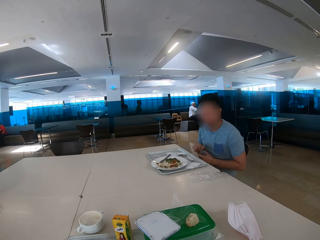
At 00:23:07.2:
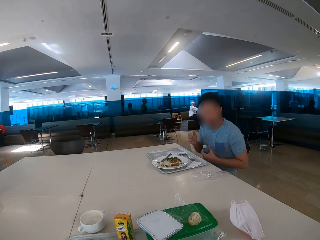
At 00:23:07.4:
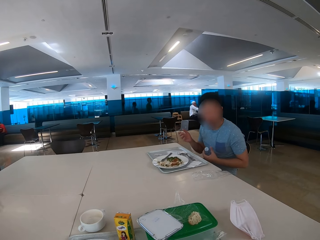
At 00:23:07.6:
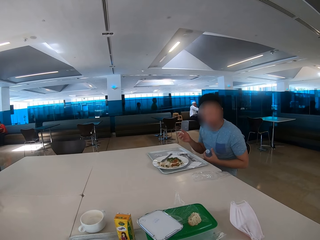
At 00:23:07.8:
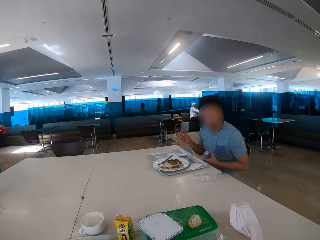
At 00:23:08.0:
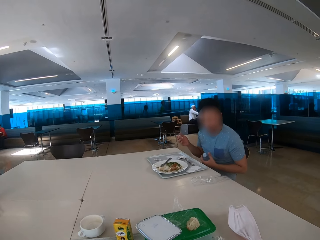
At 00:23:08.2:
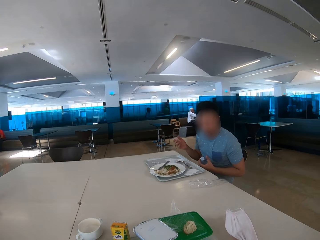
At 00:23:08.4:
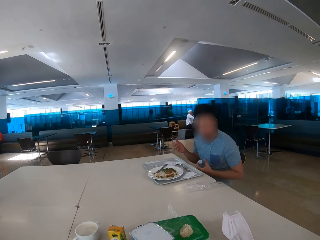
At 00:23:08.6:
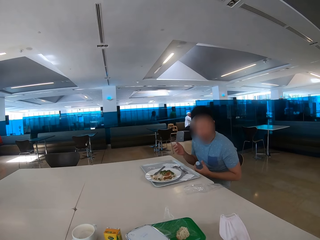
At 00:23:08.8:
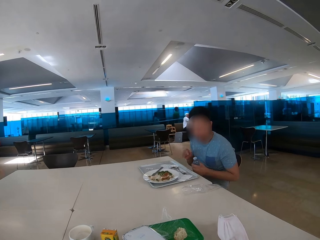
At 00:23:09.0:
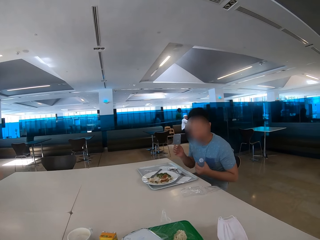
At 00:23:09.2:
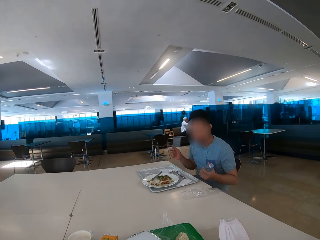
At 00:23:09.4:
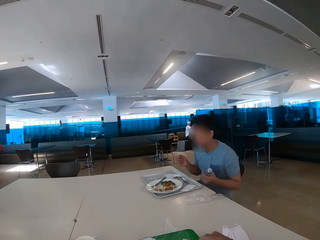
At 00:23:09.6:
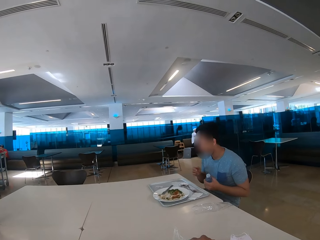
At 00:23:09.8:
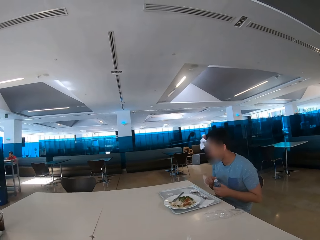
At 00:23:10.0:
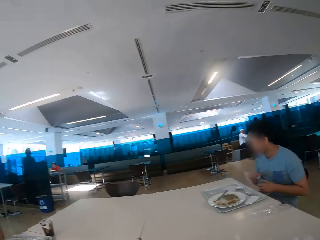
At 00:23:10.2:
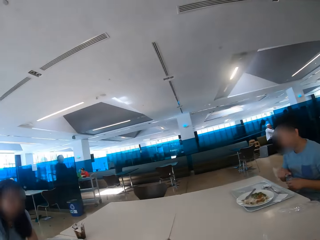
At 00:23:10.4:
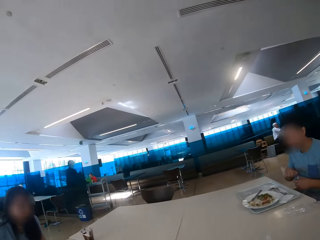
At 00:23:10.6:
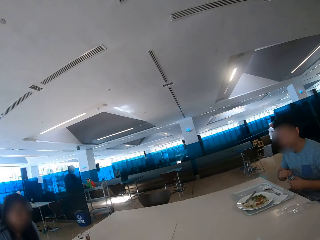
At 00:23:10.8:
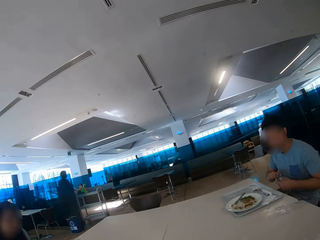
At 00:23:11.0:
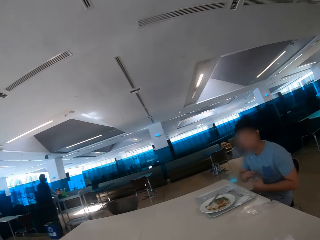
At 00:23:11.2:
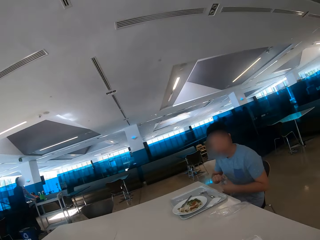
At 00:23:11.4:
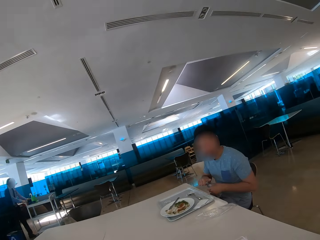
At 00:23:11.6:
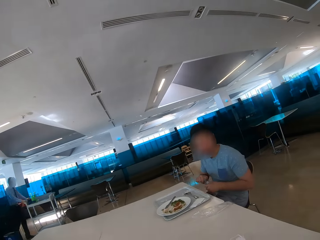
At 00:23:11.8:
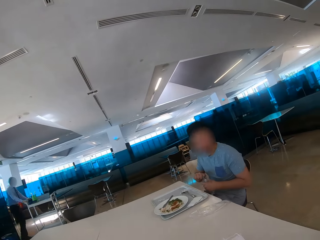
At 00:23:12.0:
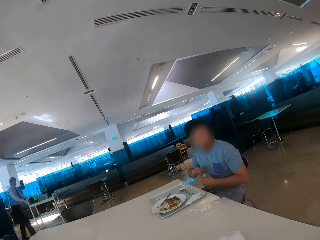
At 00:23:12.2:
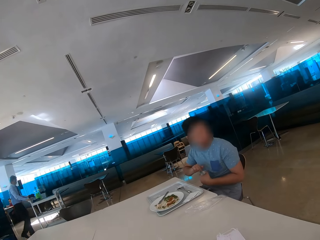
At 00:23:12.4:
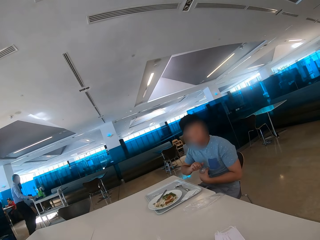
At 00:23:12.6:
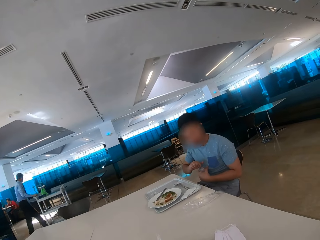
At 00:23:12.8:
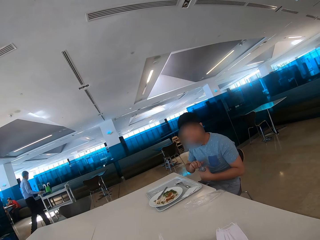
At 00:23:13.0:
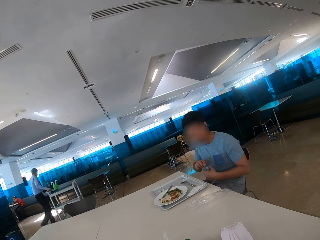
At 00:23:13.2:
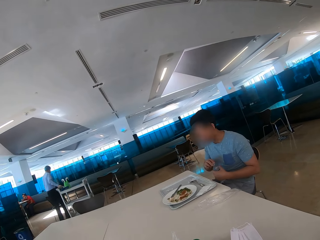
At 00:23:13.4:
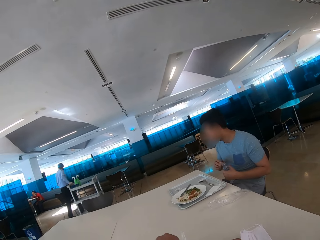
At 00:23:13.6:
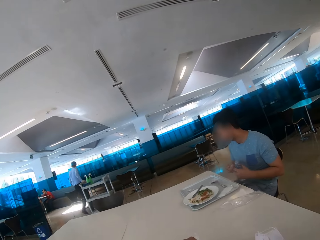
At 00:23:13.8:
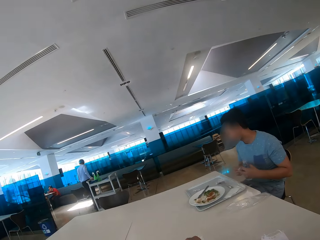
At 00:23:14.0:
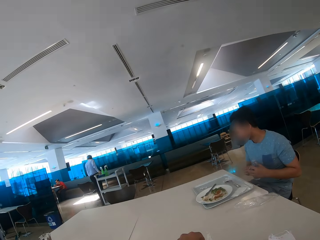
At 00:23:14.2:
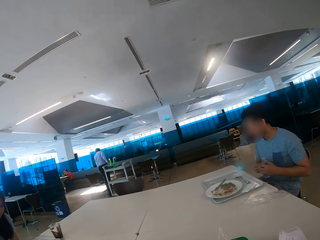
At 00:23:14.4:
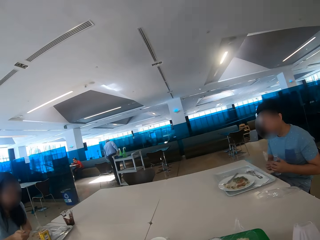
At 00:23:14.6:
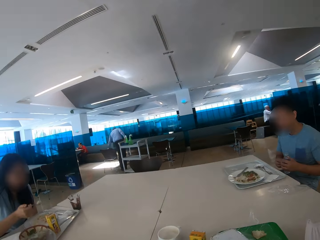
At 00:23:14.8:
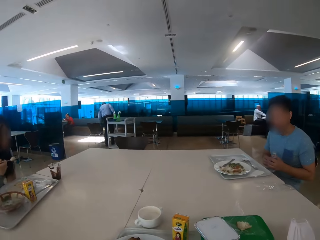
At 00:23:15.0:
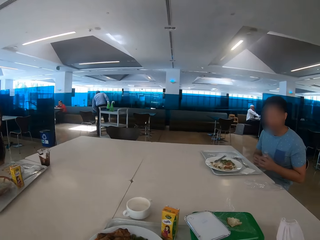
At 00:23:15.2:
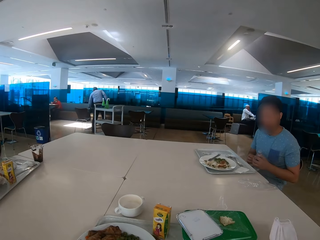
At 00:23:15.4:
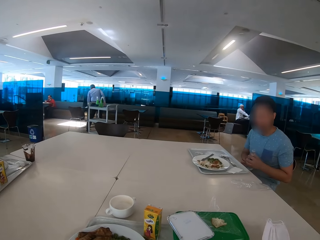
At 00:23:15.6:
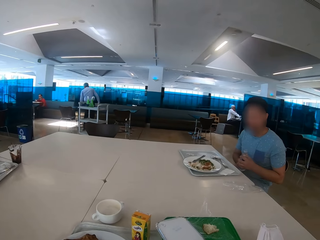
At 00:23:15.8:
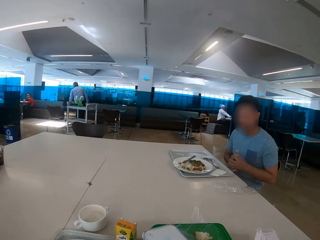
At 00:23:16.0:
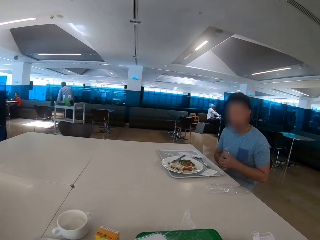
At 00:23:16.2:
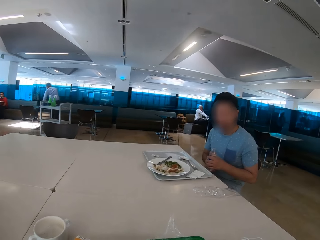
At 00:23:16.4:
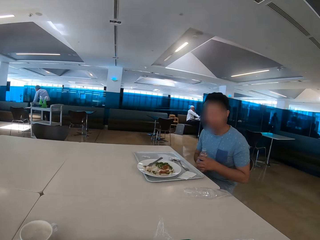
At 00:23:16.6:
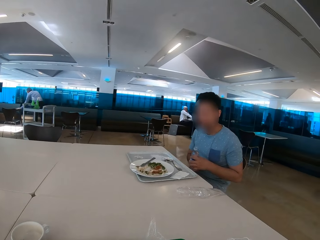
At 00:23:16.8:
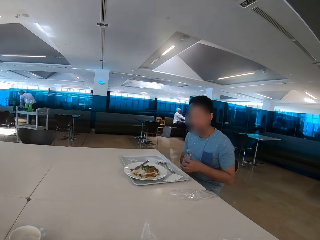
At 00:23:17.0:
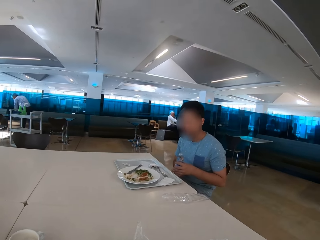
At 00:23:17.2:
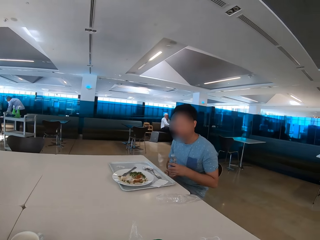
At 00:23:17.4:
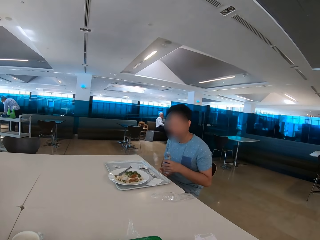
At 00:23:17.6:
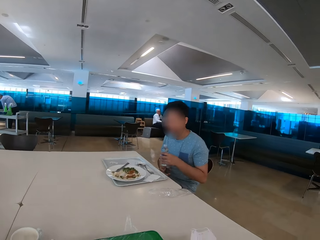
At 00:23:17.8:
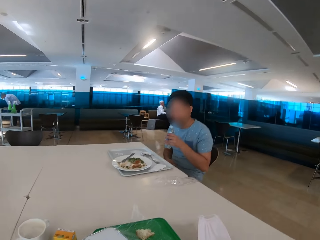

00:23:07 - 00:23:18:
The camera wearer looks around the restaurant. A person walks across the restaurant with a trolley. A man opens the water bottle. The camera wearer looks around the restaurant.

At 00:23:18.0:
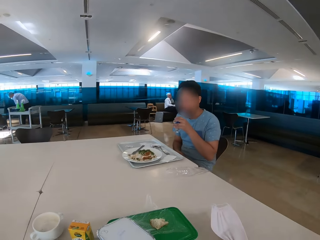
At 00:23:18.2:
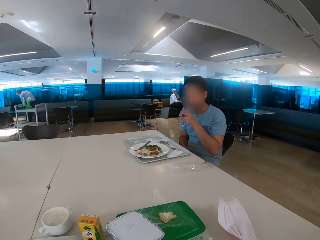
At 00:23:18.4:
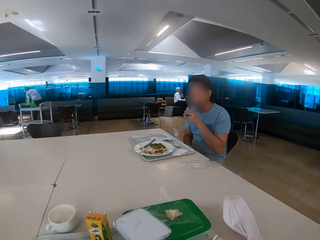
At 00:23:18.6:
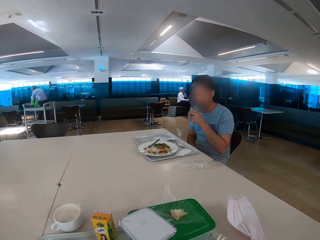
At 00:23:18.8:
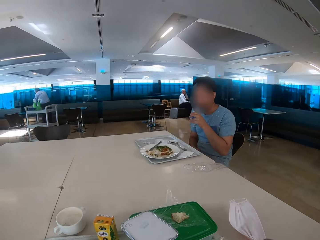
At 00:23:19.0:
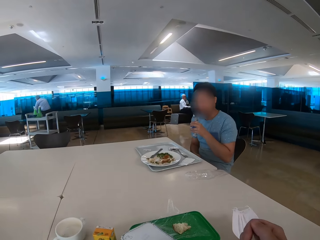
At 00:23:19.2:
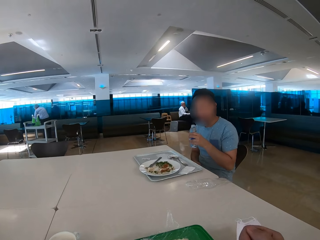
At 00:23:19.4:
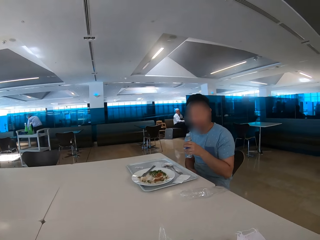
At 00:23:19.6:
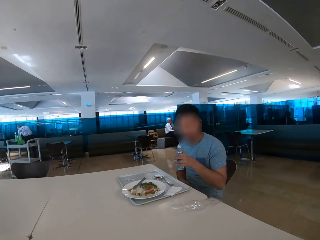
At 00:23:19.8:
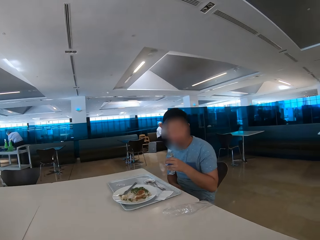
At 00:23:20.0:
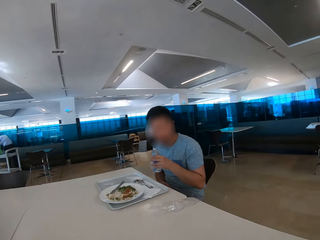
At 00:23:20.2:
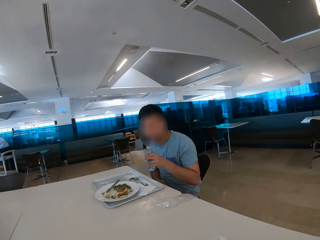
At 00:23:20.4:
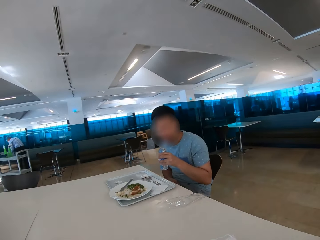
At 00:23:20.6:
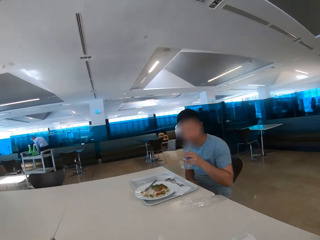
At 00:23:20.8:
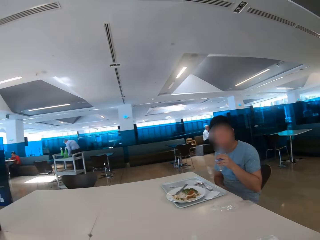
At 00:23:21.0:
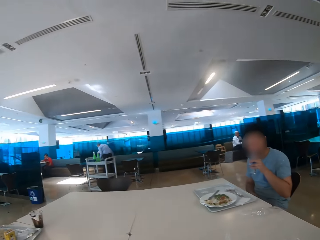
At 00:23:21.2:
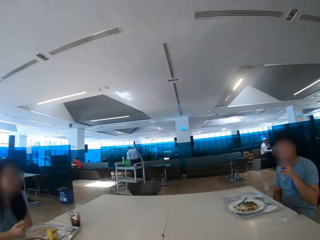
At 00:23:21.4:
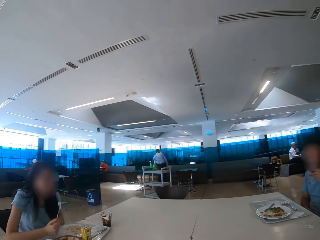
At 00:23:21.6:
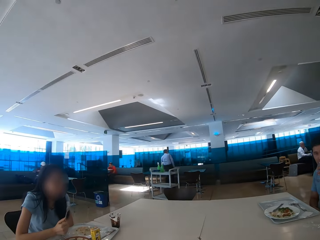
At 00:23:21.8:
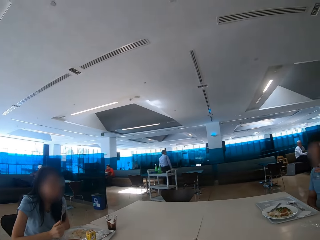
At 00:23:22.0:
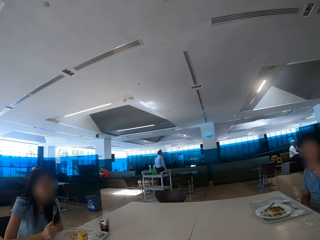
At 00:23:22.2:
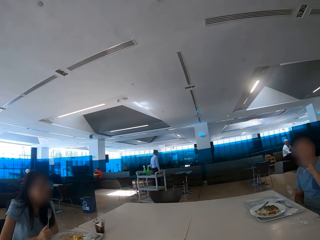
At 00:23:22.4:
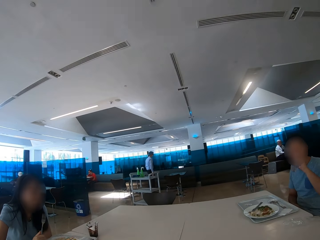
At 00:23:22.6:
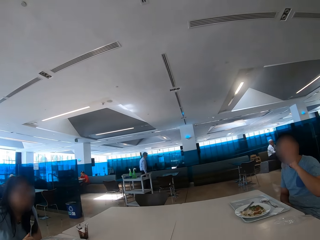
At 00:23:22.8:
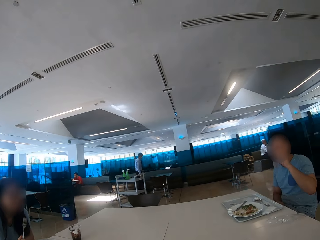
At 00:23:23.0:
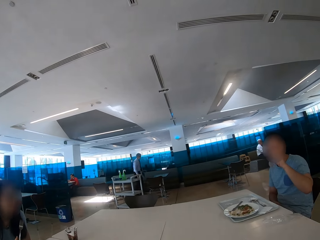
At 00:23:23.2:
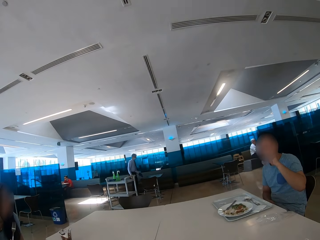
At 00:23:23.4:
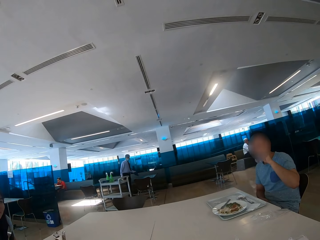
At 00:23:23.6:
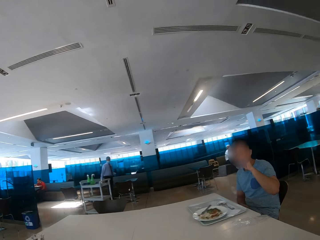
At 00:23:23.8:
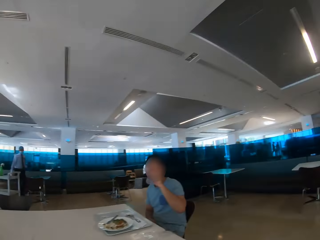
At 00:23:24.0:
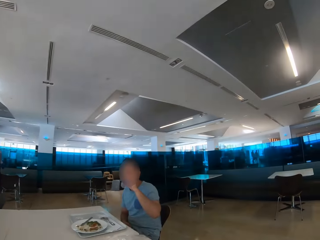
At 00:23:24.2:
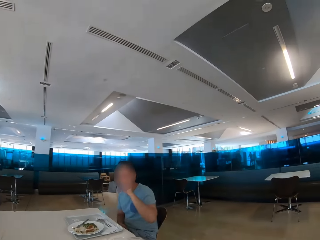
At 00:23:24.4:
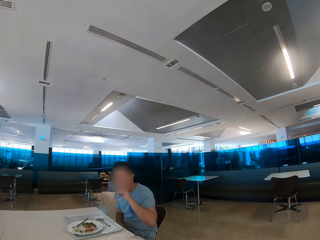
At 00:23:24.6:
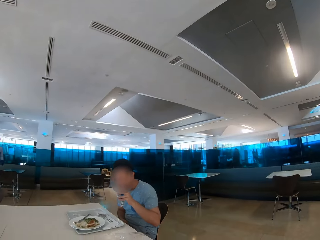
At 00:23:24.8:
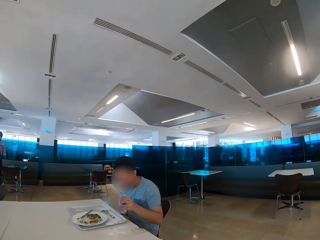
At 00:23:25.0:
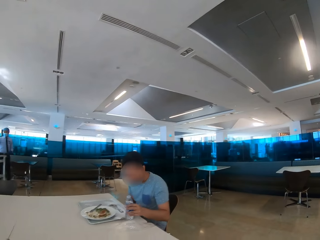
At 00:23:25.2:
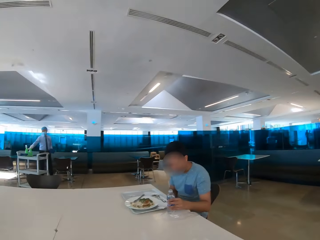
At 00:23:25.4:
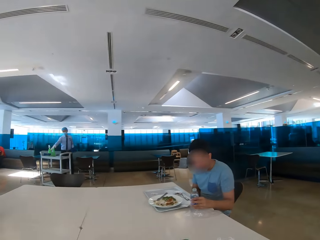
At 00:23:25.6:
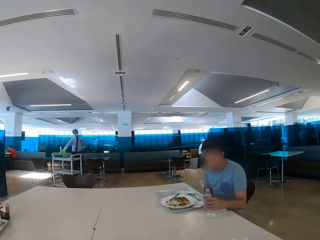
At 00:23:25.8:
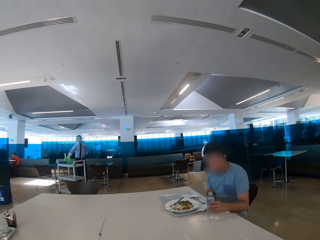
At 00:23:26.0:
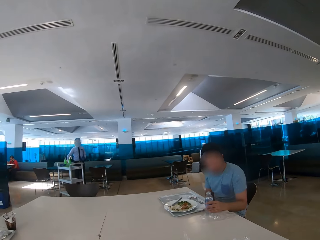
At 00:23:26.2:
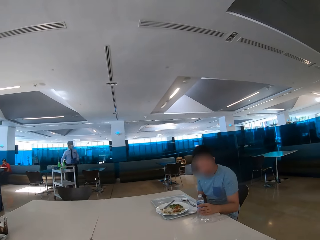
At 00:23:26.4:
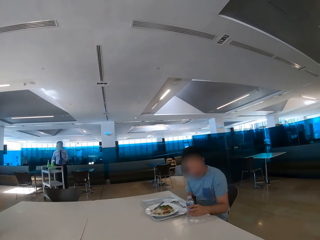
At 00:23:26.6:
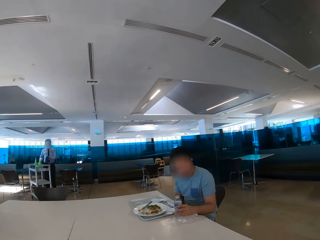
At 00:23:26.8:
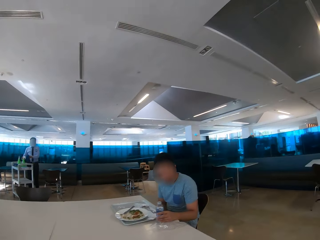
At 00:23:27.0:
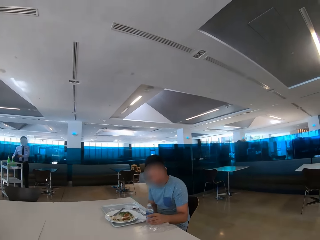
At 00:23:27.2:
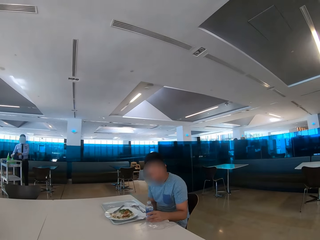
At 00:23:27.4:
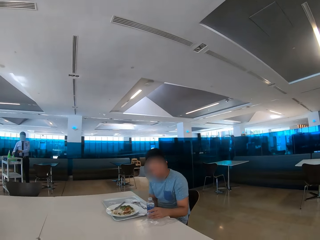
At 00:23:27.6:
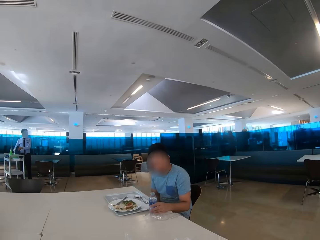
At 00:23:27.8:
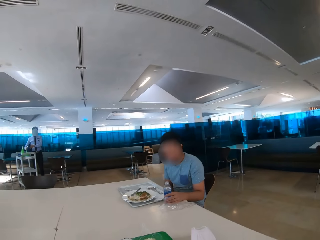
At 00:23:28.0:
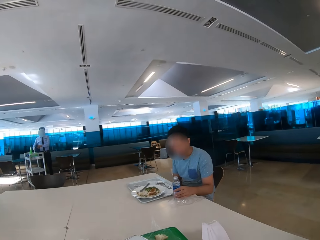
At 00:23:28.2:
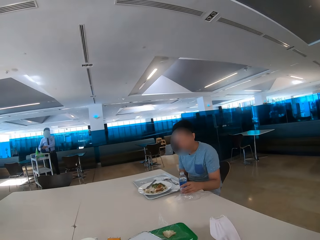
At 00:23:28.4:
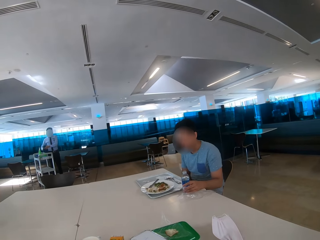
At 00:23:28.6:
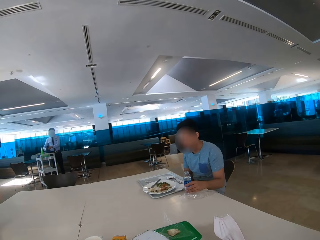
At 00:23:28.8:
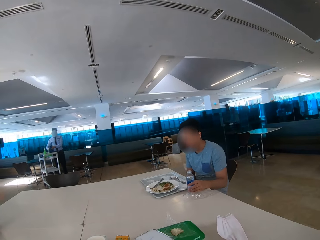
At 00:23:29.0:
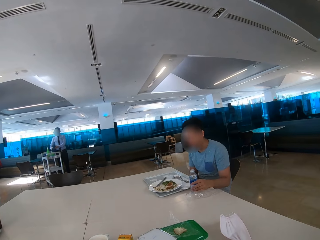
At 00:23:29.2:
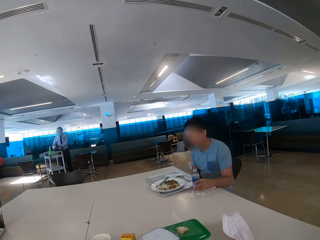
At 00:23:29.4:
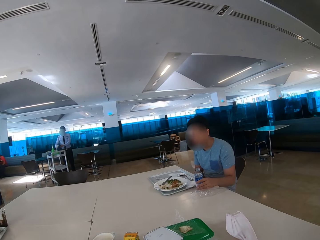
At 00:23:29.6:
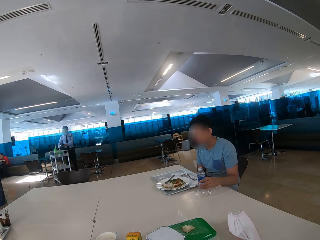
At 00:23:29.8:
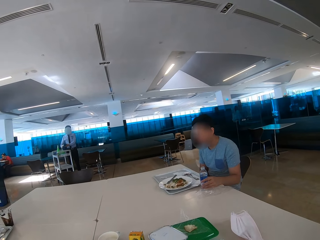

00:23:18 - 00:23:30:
A man drinks water from the bottle. The camera wearer eats food. The man drinks water from the bottle. The camera wearer looks around the restaurant. The man puts the water bottle on the table.
